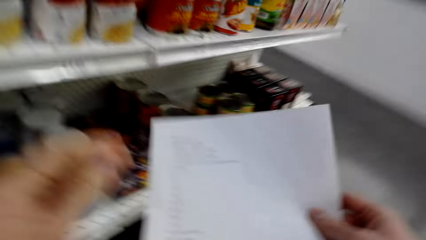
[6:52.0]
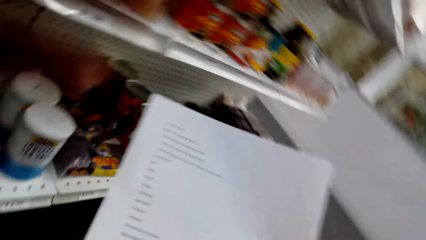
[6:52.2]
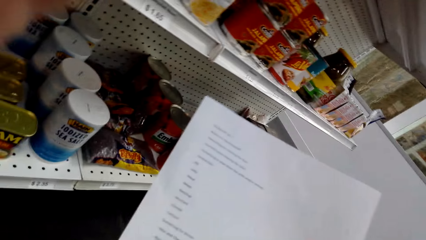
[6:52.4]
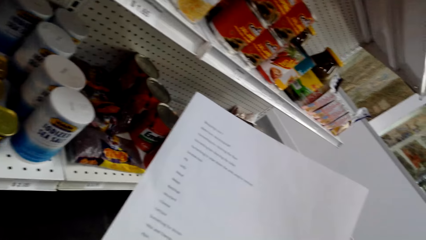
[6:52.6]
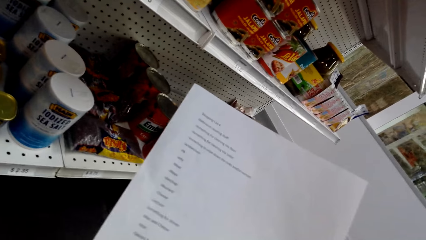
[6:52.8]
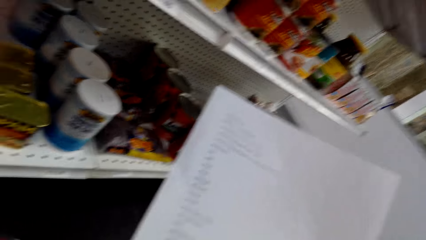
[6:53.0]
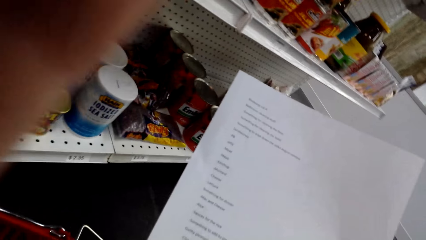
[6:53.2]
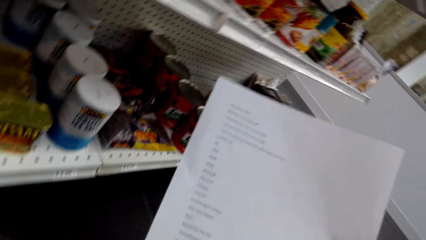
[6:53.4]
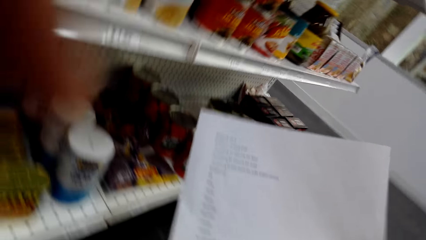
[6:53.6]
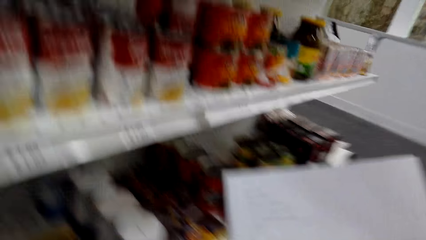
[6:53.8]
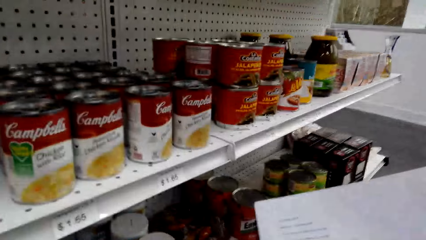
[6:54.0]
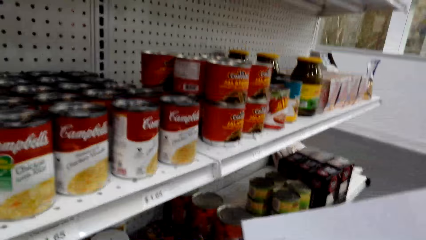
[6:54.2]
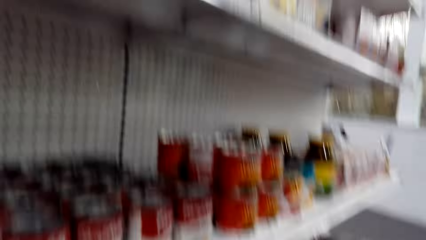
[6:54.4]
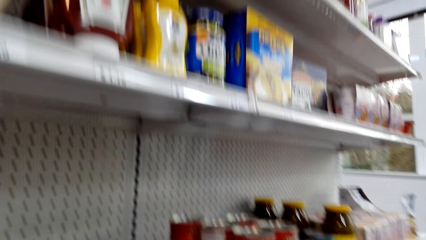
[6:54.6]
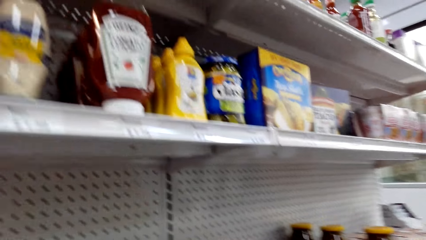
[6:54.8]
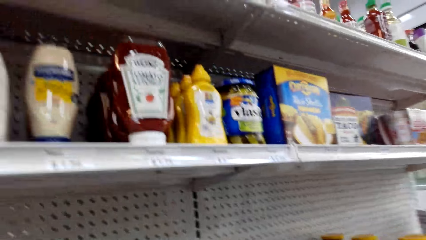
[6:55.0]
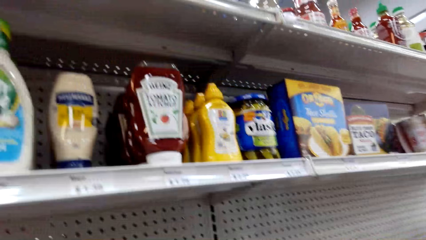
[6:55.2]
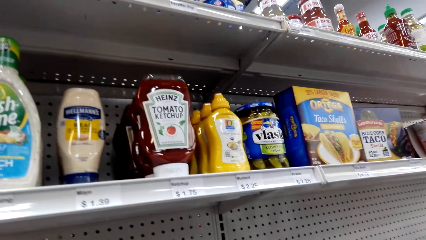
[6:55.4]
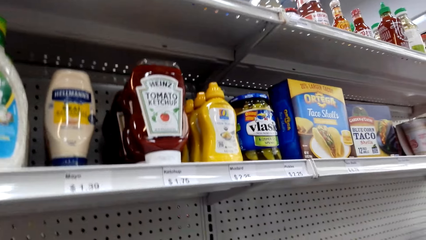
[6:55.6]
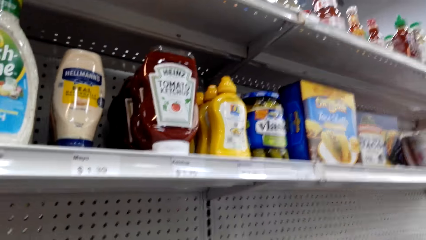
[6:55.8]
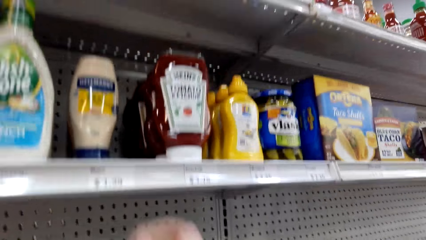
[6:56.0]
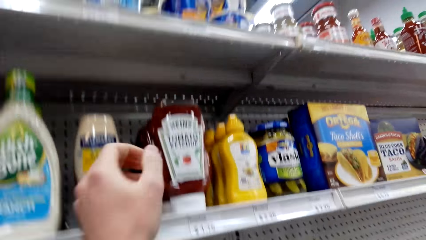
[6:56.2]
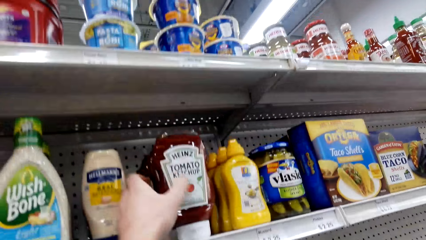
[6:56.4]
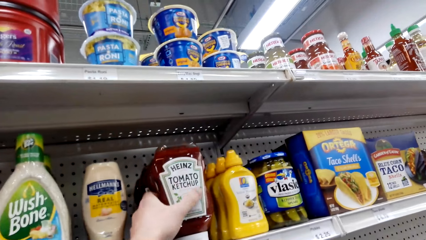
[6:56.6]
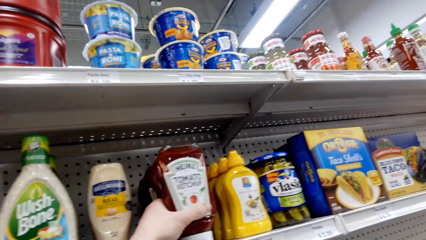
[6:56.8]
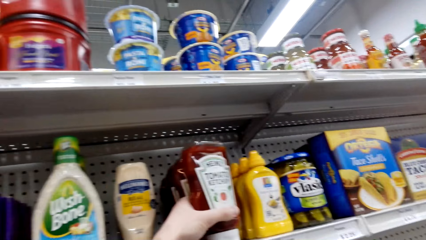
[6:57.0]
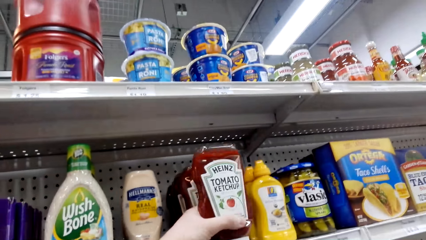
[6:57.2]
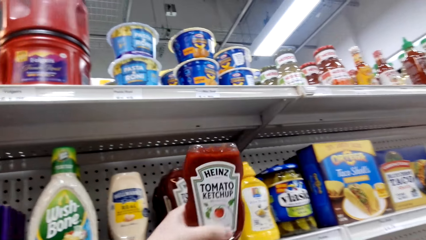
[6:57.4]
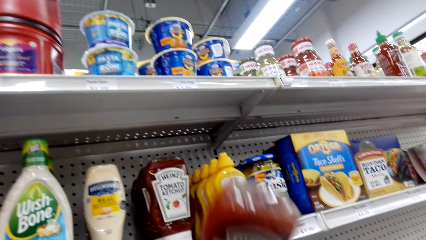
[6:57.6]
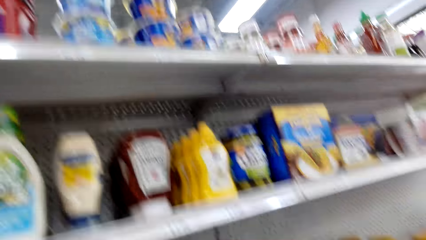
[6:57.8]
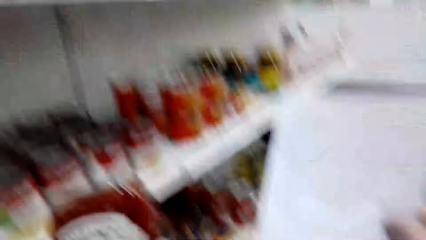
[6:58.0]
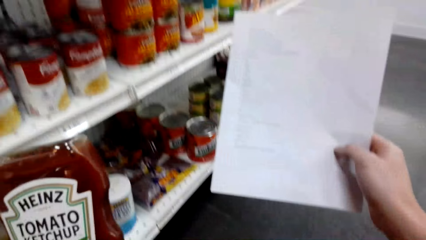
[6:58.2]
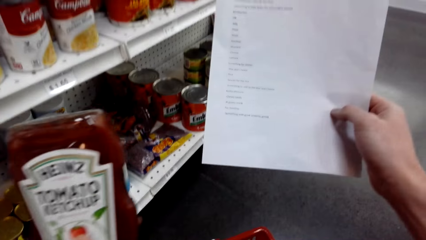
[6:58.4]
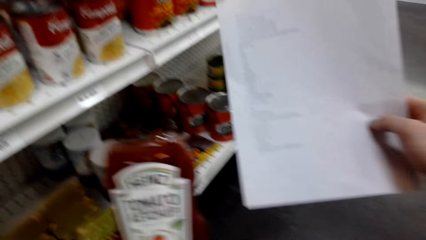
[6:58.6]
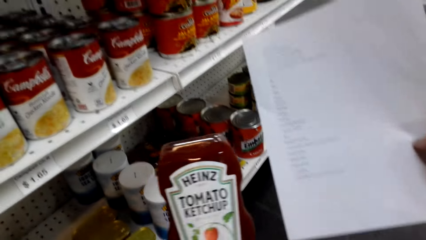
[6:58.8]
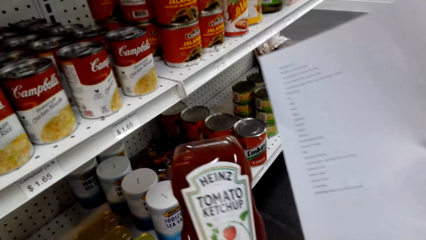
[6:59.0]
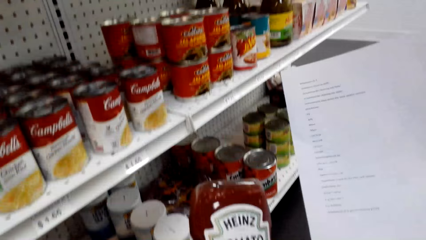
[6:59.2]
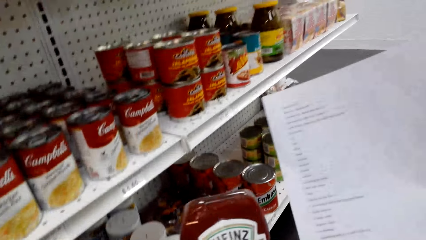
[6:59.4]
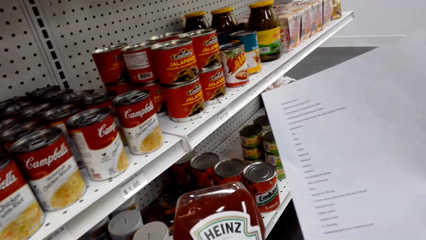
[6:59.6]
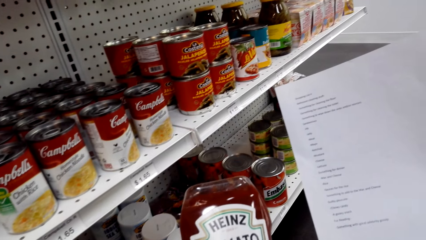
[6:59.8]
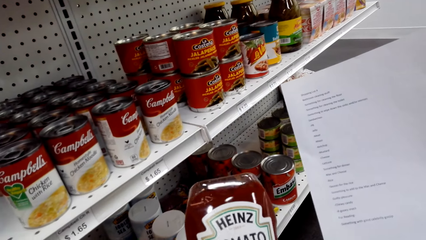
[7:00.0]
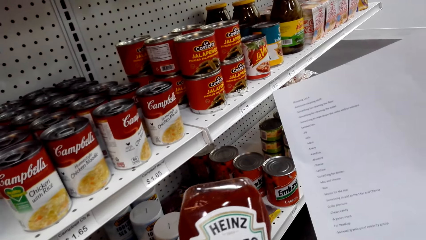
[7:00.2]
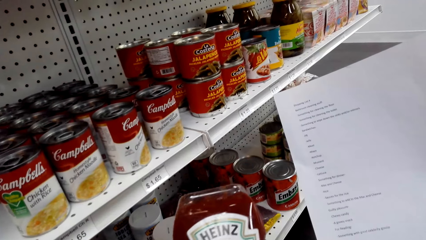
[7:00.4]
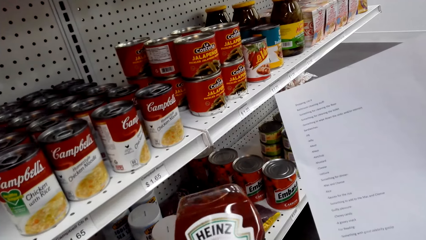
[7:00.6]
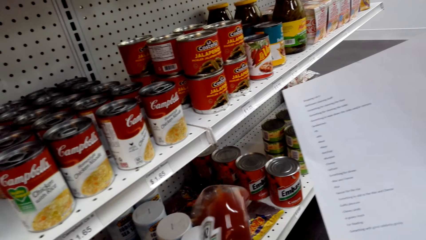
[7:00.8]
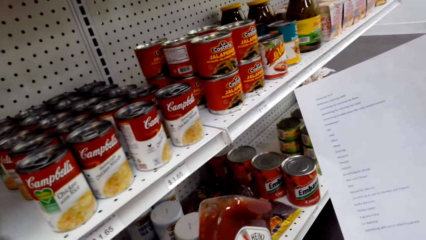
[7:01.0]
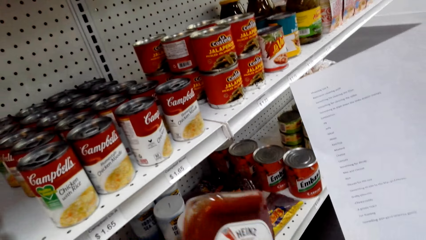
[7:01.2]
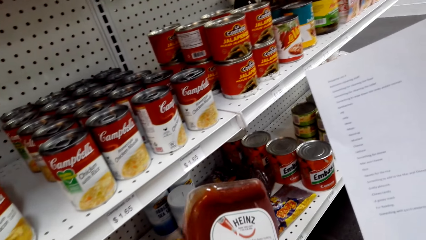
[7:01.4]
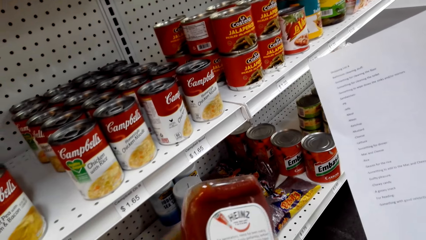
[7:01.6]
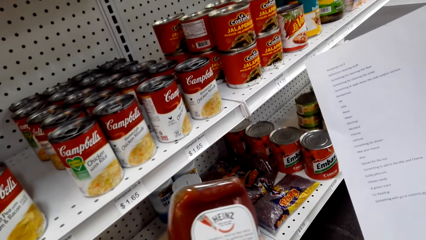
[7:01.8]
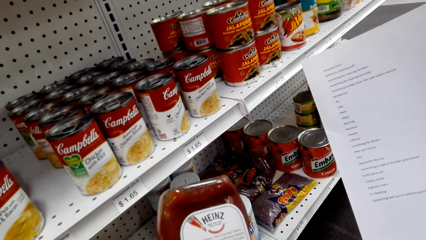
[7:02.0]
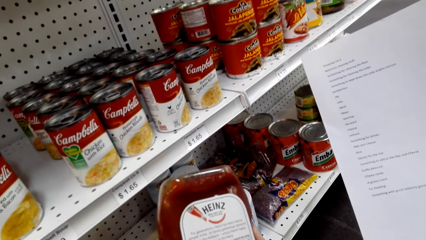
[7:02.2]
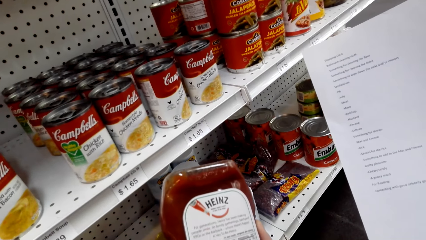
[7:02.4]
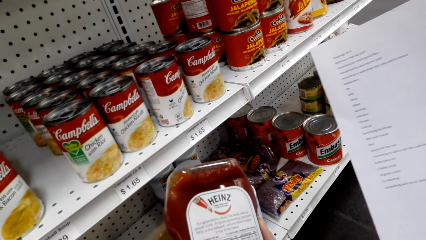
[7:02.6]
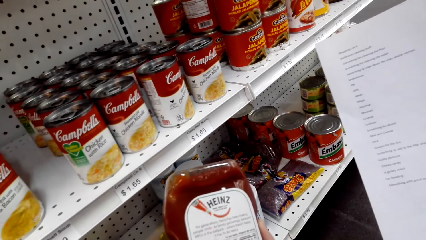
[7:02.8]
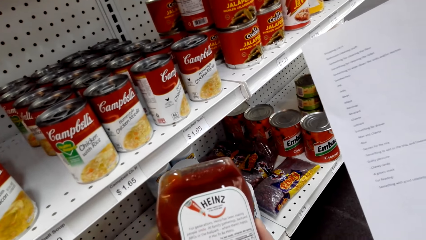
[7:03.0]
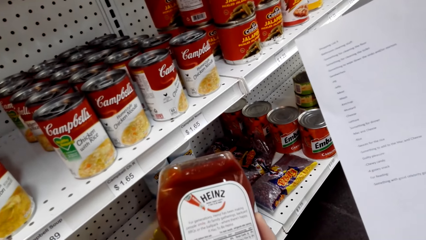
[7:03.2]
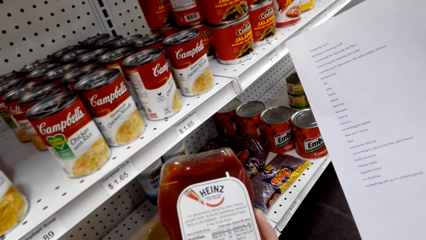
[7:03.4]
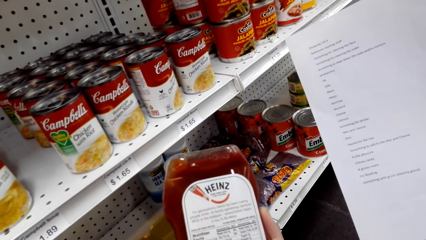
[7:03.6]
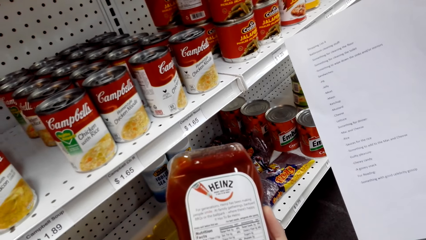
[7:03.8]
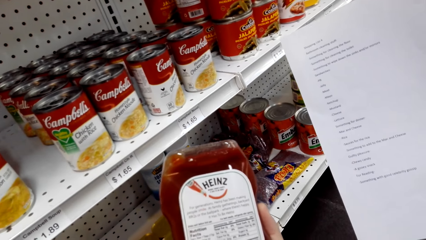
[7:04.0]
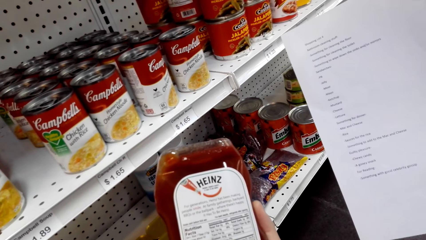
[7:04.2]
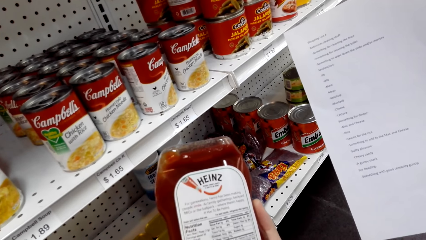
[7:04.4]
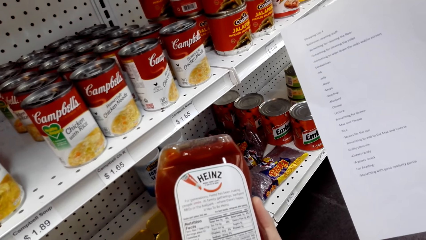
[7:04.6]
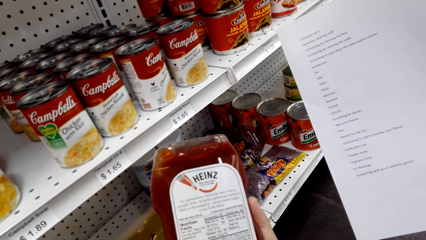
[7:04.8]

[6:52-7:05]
The camera wearer looks at the paper. They pick up the tomato ketchup bottle. They pick up the paper. They look at the ketchup bottle.

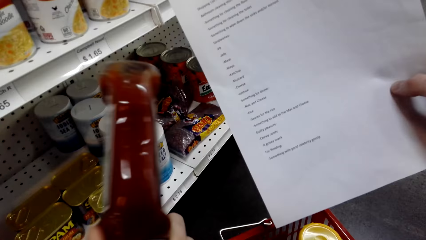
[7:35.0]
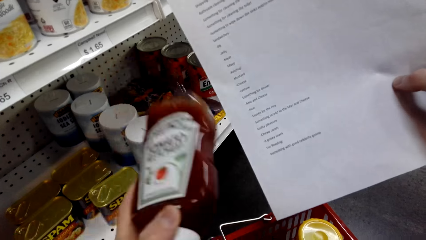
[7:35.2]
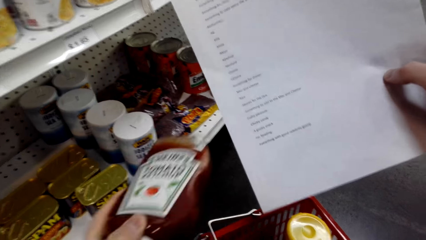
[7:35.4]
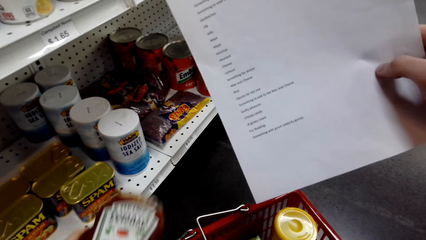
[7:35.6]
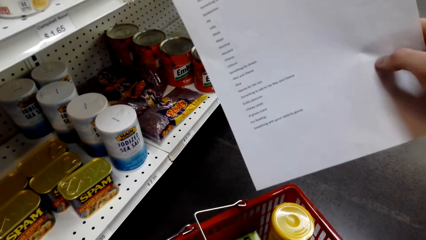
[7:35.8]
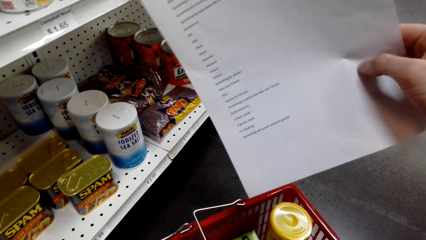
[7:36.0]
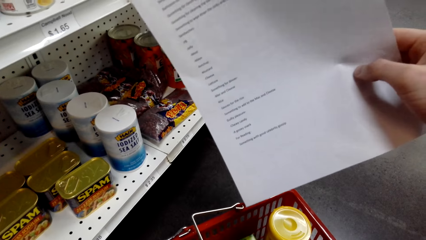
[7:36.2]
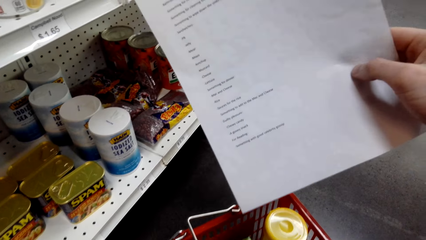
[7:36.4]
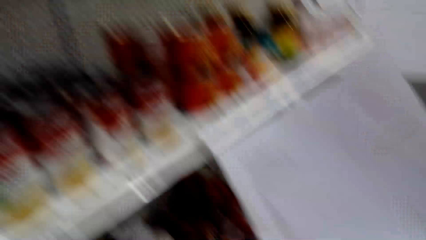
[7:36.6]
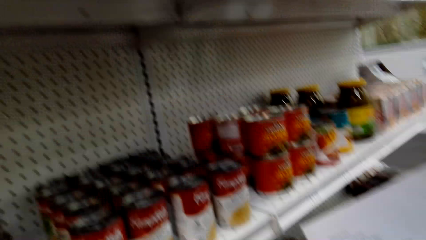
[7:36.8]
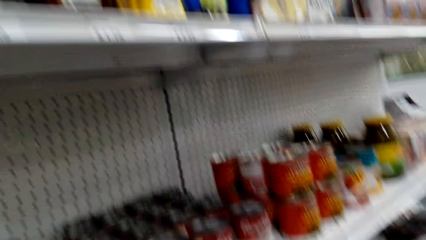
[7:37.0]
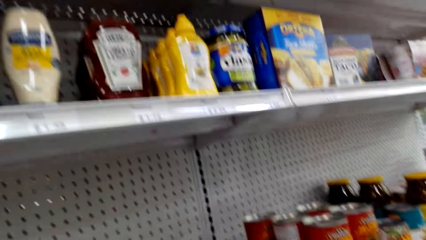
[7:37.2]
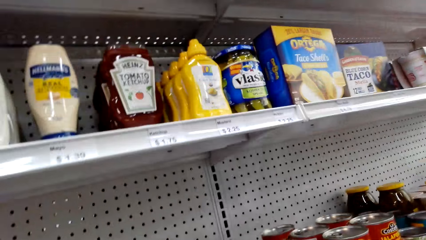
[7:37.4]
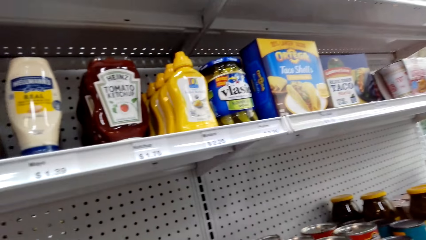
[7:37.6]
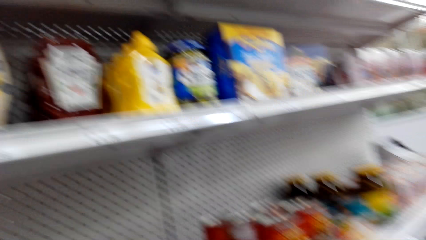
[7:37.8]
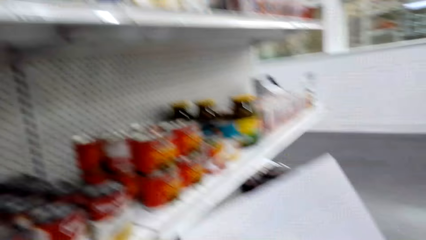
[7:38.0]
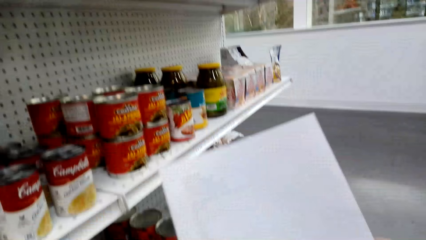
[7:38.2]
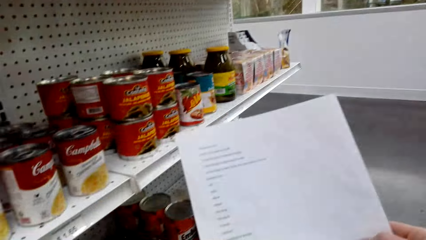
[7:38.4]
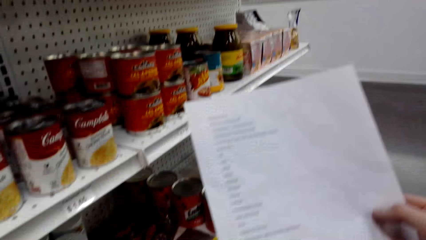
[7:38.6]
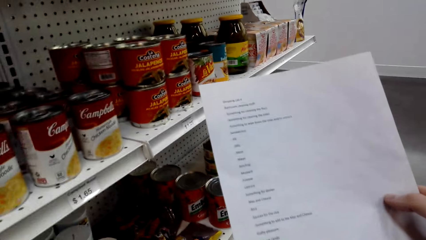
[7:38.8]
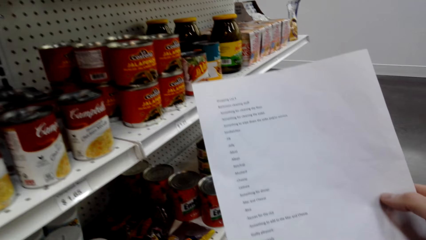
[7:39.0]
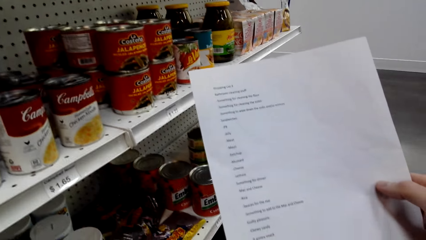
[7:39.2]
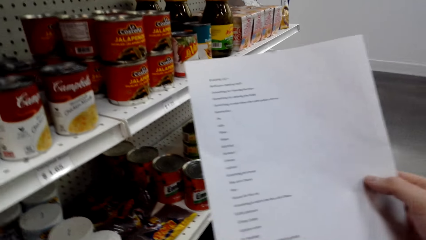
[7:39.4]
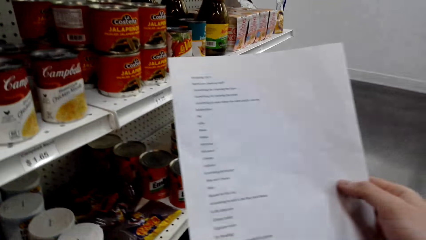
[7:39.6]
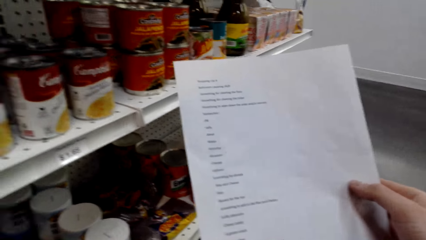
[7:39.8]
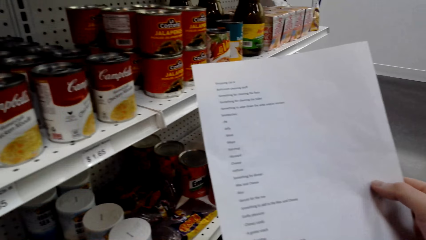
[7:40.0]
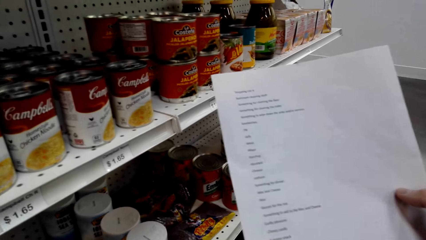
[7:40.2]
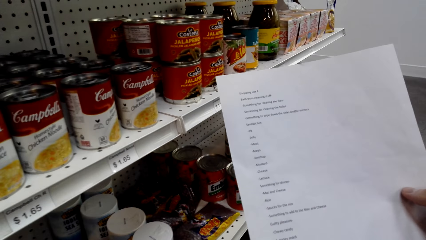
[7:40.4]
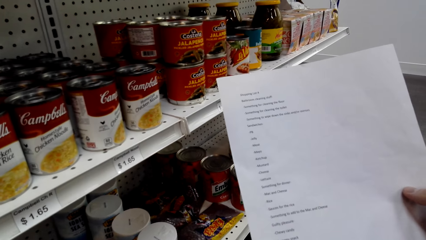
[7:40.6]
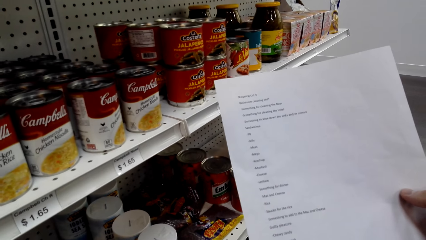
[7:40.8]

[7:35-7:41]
The camera wearer puts the tomato ketchup in a shopping basket. They pick up the paper. They look at the paper.
